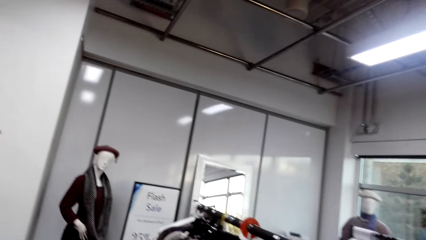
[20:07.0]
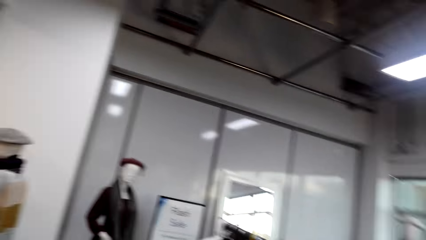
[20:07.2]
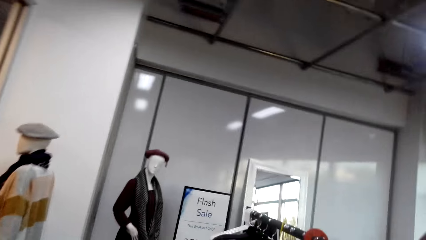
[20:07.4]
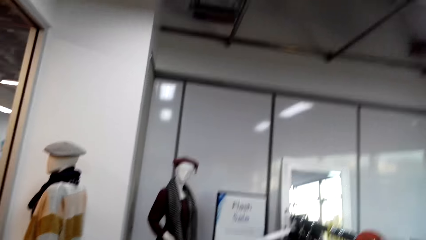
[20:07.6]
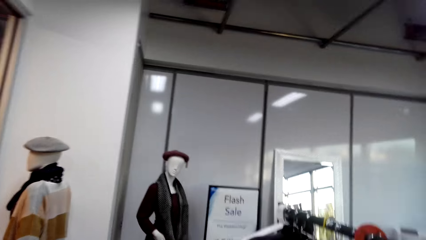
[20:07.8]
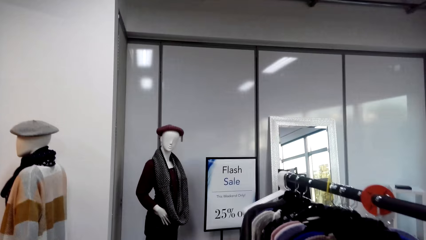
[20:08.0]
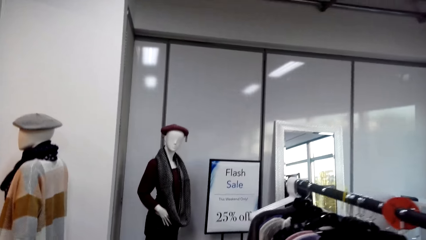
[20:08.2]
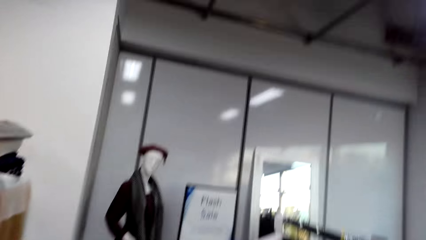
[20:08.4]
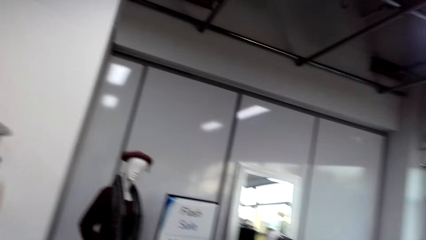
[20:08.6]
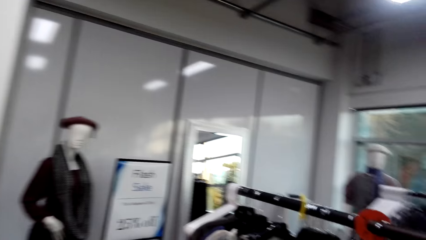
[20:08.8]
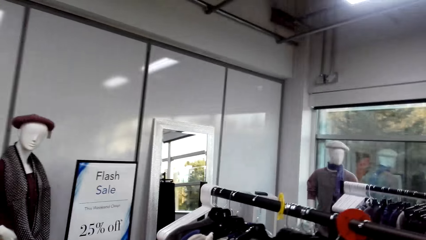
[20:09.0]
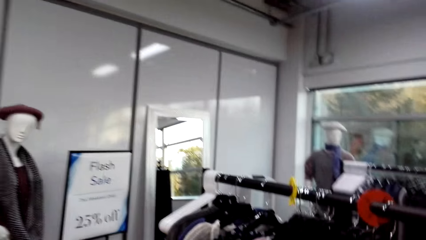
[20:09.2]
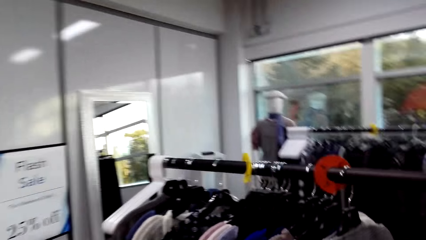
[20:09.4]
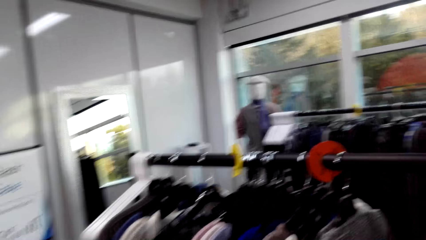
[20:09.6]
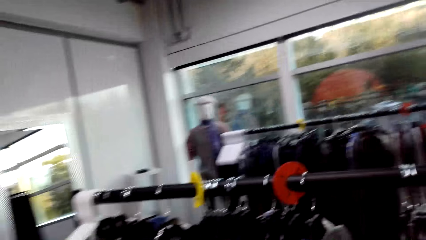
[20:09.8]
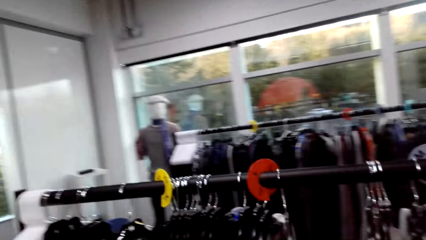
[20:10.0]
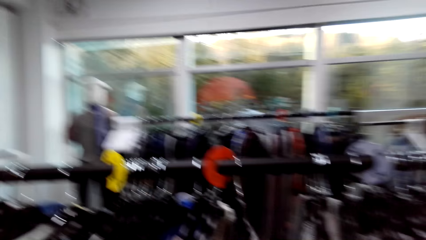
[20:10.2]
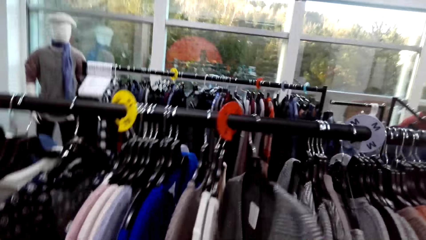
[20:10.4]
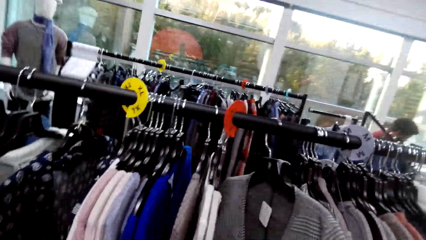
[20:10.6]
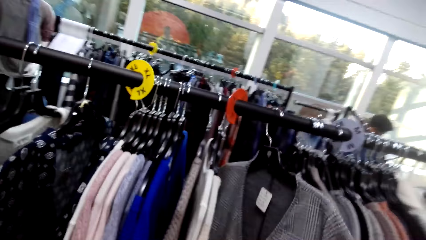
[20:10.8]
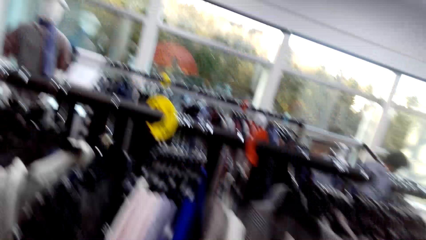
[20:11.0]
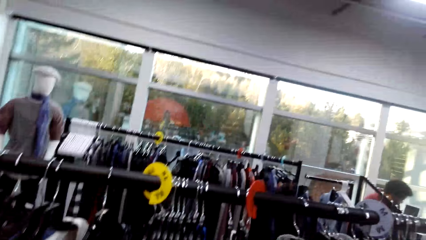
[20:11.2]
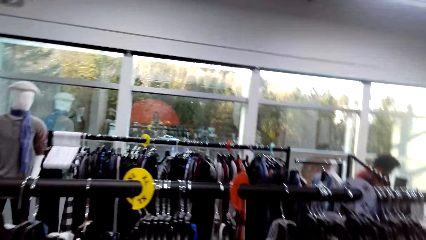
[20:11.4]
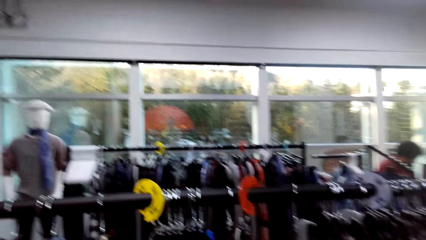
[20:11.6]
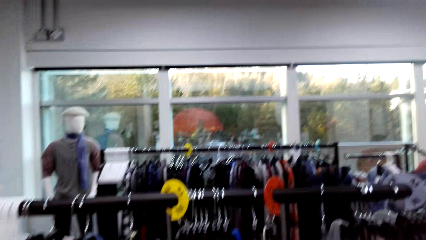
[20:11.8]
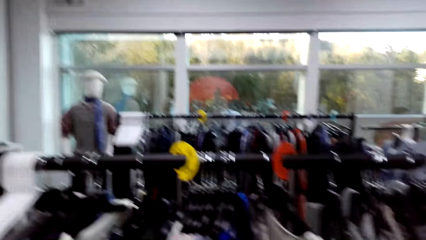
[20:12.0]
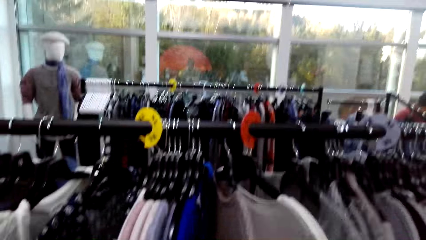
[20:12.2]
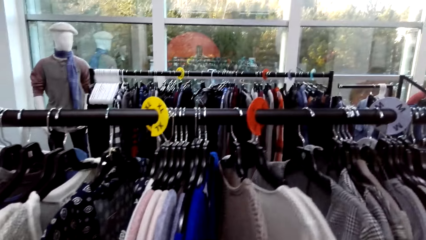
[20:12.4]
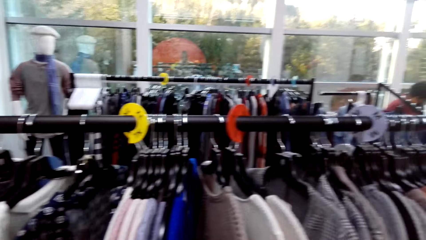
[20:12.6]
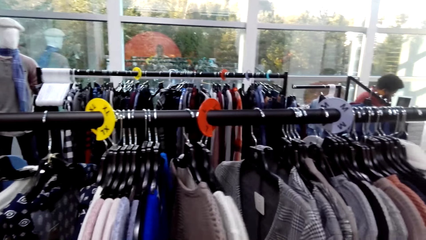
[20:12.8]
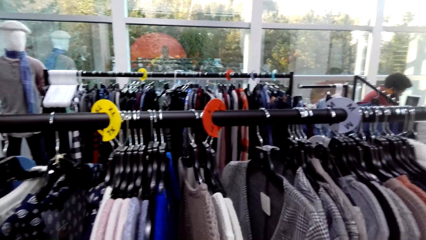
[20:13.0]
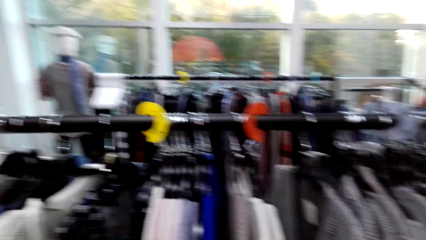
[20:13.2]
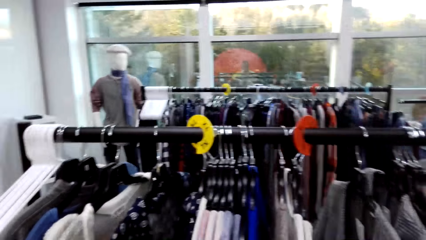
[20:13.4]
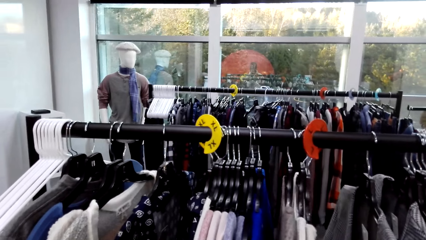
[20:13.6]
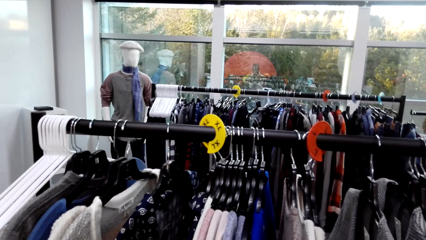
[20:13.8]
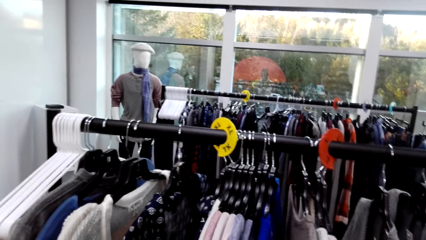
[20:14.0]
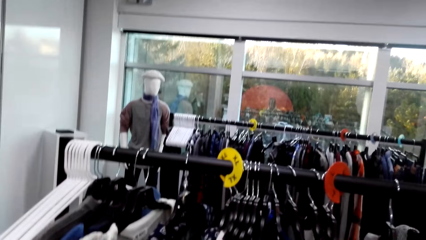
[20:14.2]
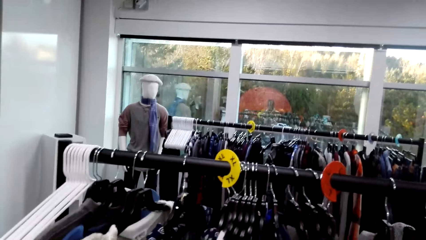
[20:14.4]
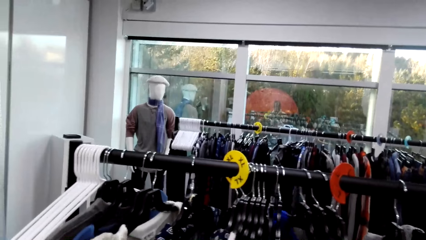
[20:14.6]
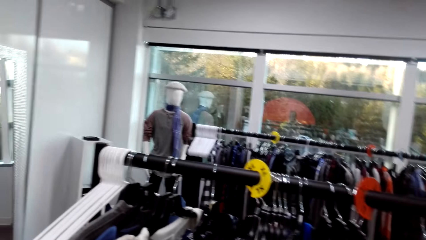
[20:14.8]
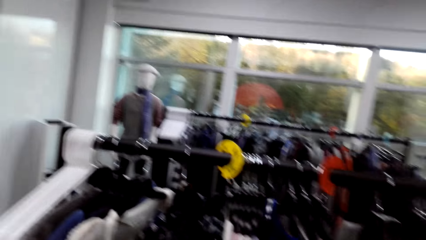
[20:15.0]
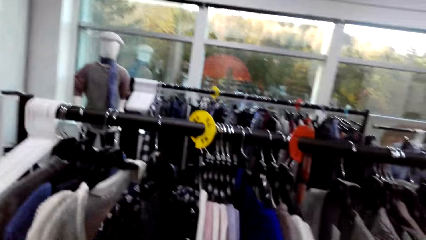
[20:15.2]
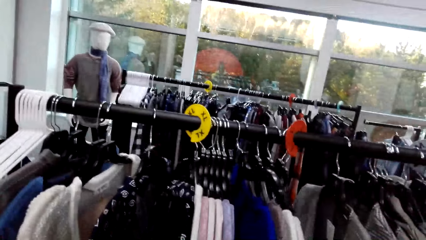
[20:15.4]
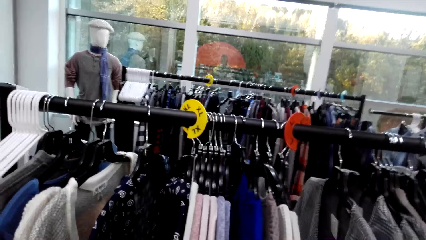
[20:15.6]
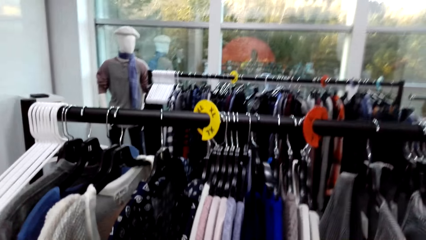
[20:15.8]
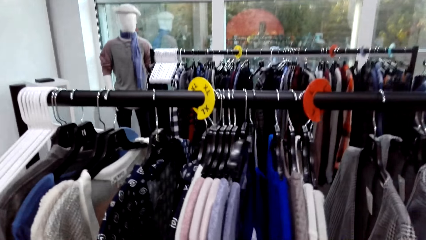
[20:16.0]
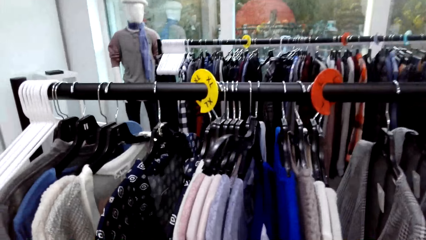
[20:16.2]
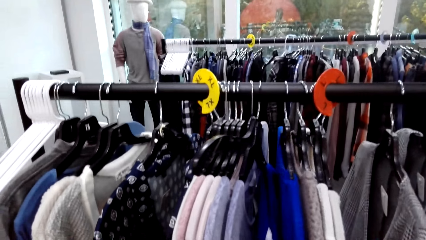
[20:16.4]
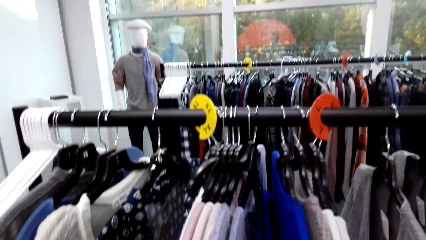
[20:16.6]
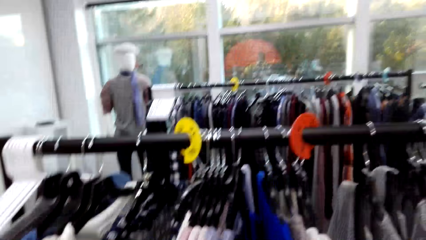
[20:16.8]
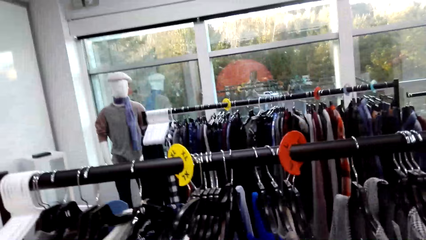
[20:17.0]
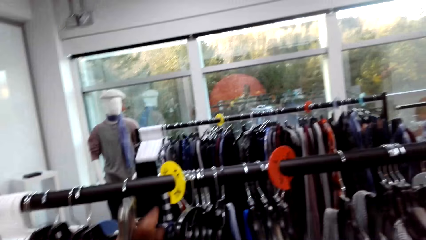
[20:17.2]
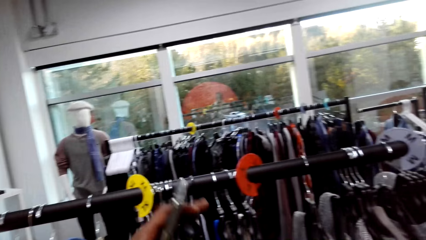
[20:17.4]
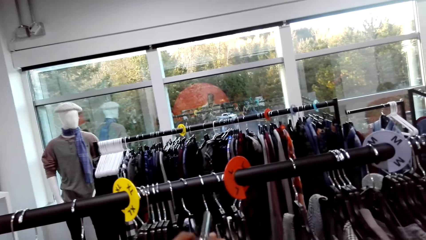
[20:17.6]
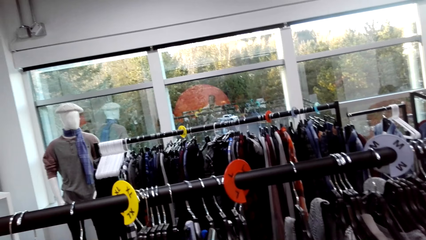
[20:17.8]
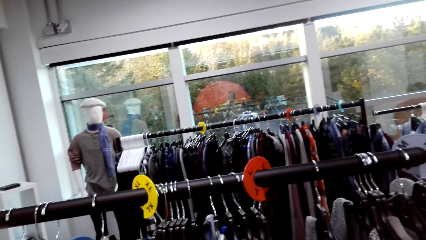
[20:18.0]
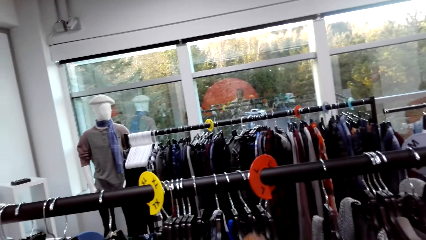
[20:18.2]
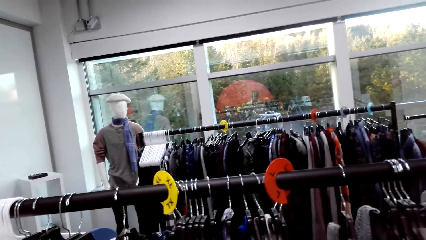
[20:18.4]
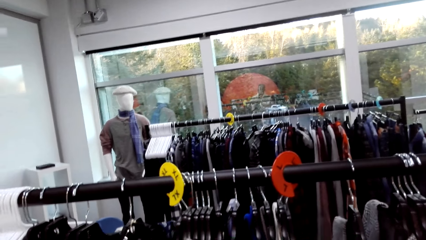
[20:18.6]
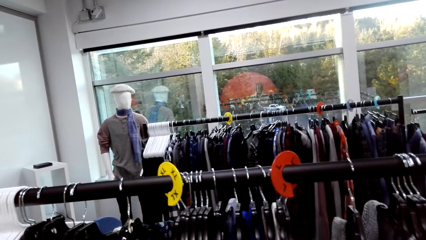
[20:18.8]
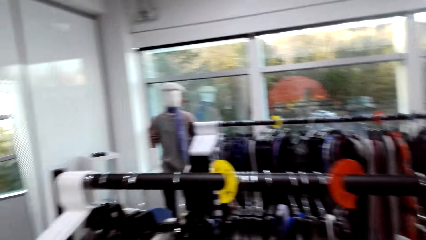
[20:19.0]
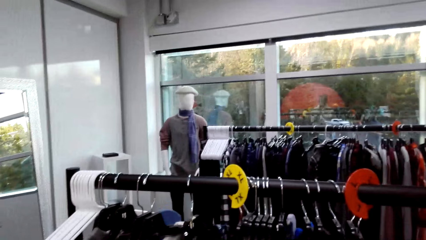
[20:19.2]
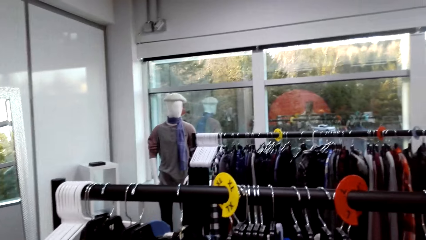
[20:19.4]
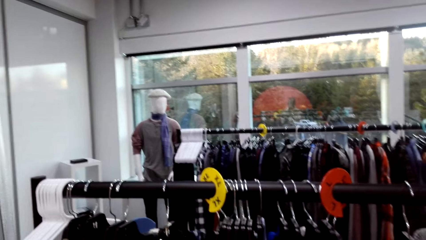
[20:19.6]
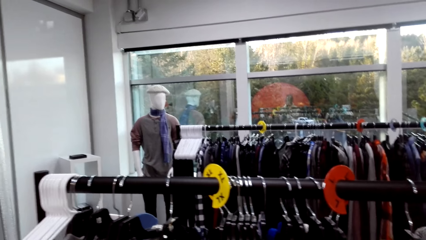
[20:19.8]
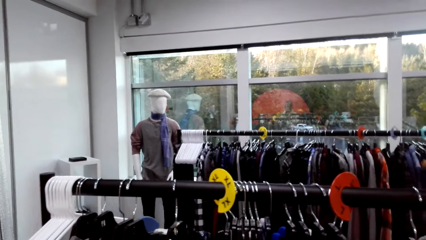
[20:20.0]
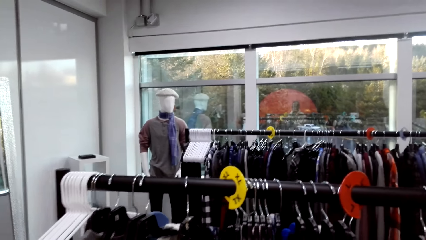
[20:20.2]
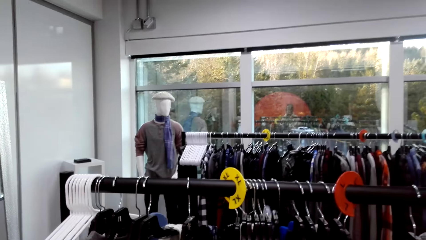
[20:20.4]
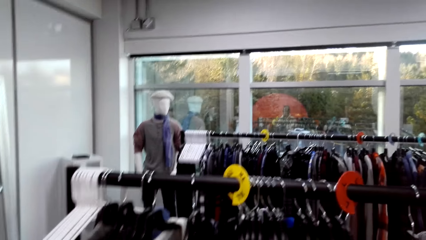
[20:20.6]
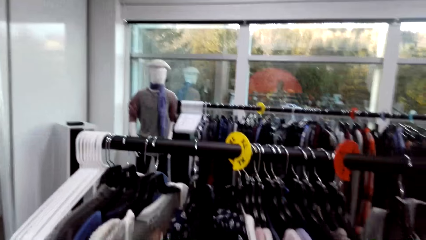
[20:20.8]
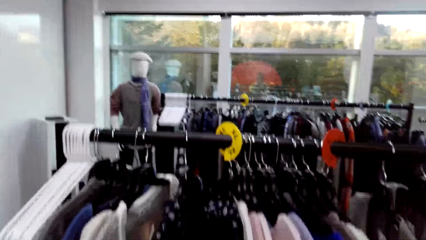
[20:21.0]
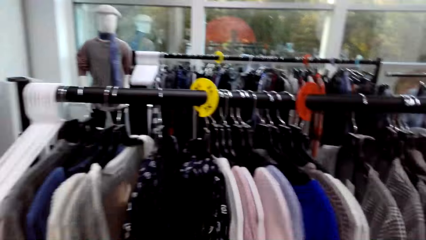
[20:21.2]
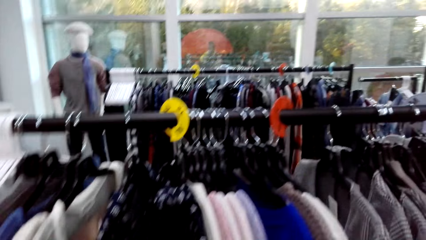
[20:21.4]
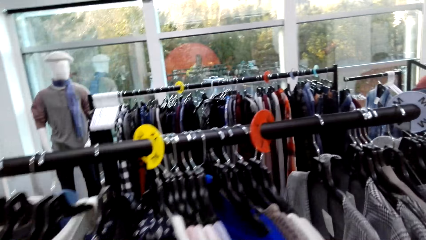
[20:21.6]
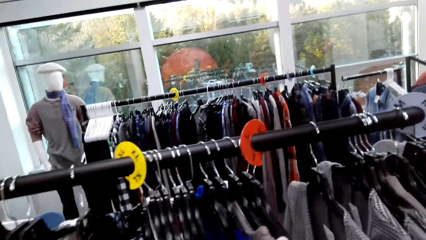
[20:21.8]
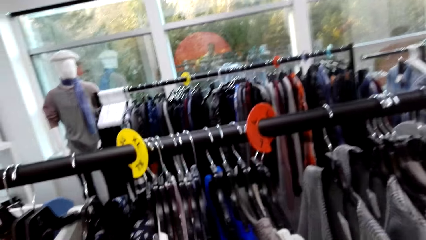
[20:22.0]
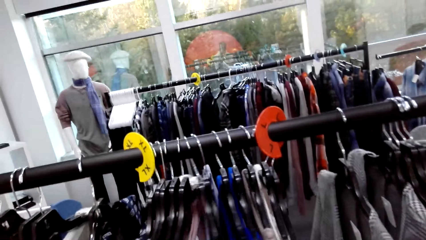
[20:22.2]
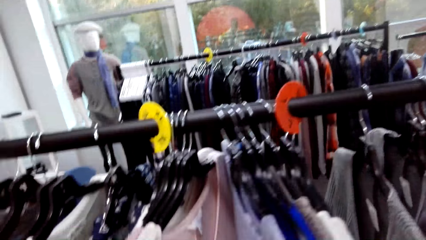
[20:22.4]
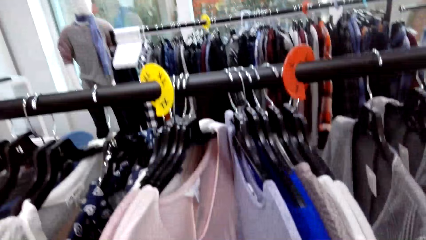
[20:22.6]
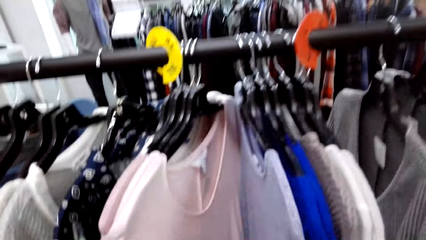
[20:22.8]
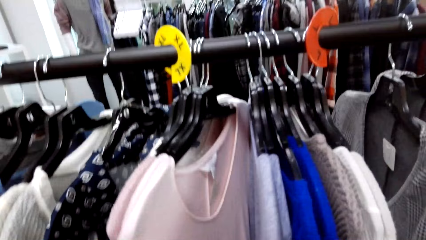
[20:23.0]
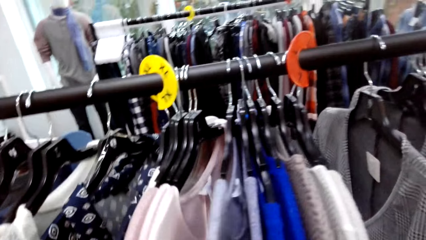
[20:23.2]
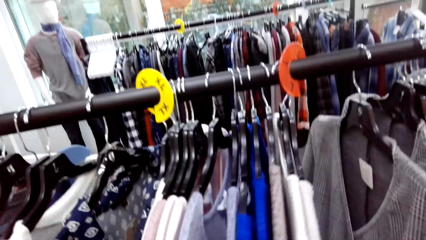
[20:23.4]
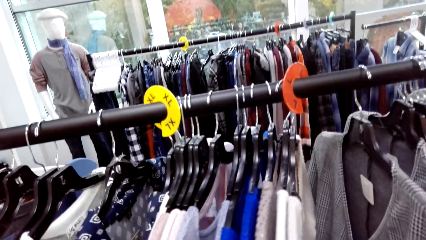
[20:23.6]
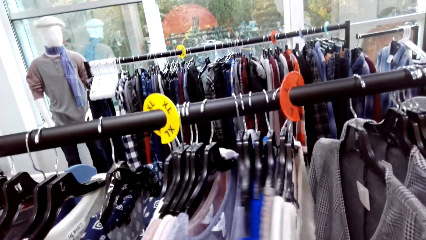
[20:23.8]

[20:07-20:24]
The camera wearer walks in the boutique. They hold a blouse. They hold a sweater. They look around. They move a hanger. They look around.
